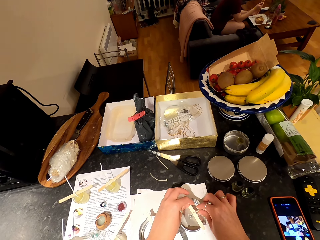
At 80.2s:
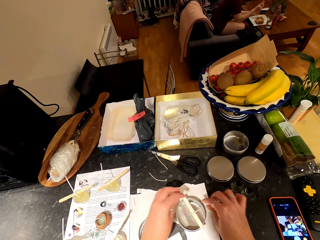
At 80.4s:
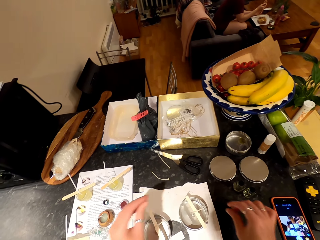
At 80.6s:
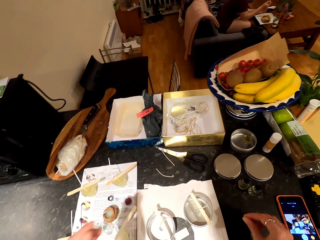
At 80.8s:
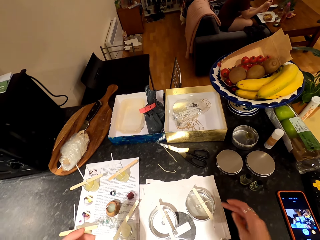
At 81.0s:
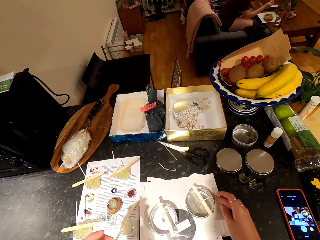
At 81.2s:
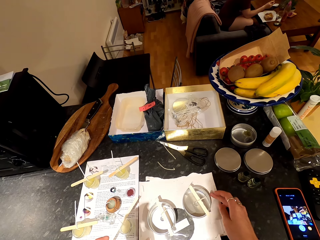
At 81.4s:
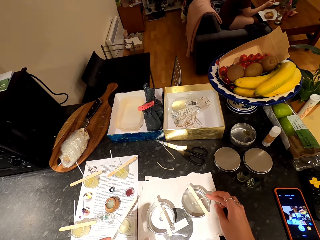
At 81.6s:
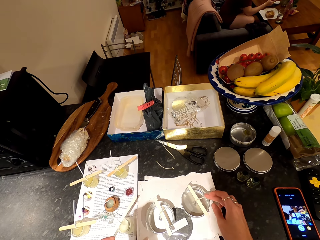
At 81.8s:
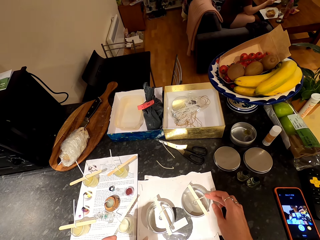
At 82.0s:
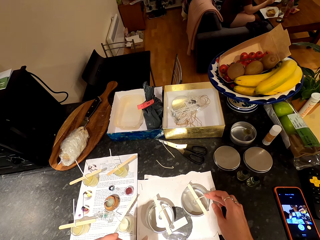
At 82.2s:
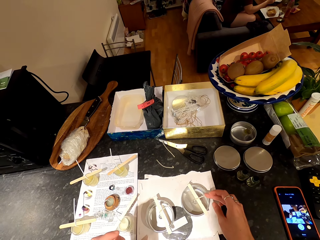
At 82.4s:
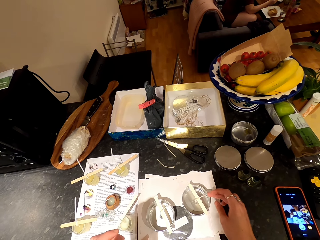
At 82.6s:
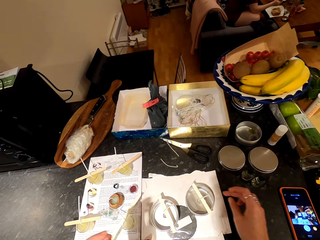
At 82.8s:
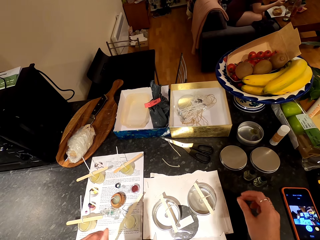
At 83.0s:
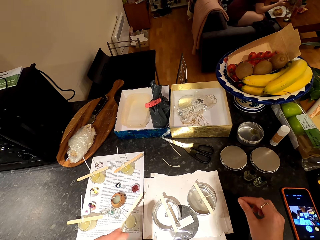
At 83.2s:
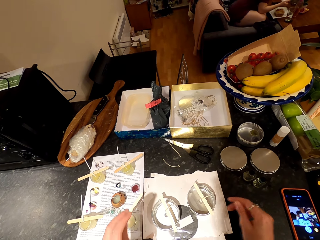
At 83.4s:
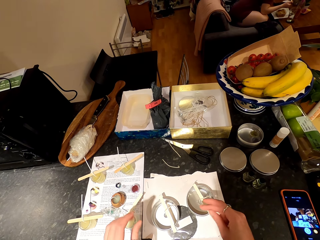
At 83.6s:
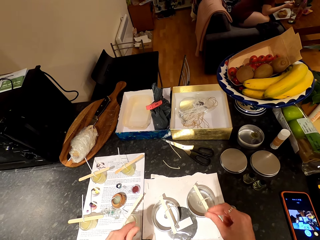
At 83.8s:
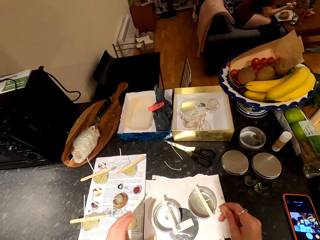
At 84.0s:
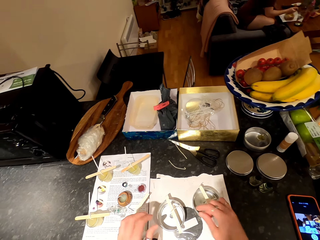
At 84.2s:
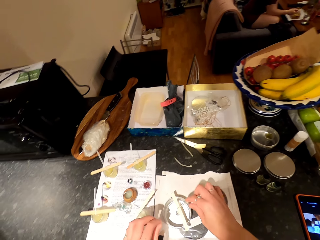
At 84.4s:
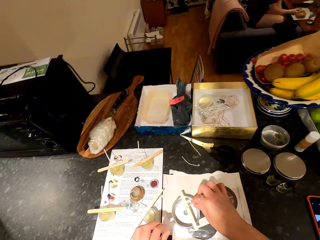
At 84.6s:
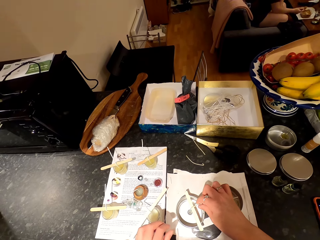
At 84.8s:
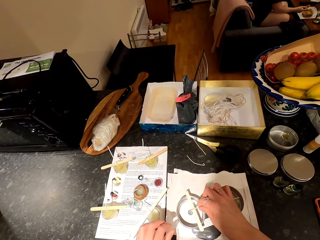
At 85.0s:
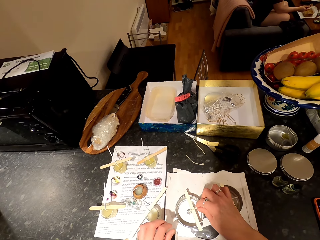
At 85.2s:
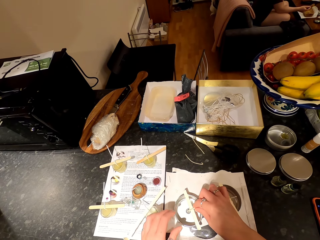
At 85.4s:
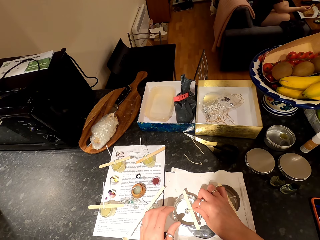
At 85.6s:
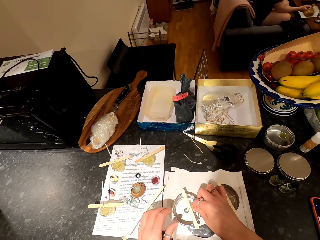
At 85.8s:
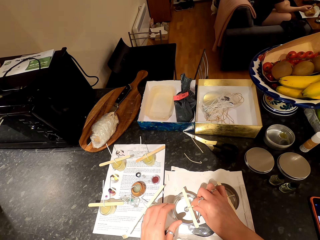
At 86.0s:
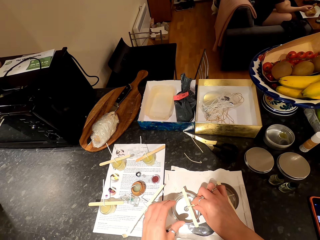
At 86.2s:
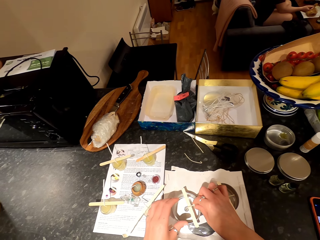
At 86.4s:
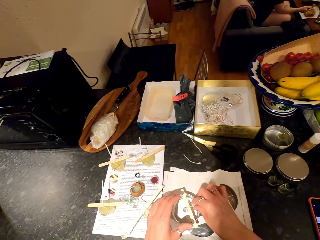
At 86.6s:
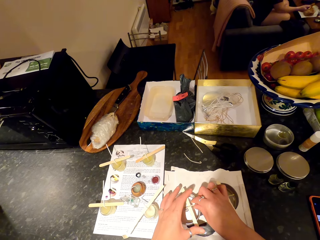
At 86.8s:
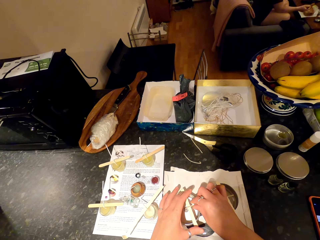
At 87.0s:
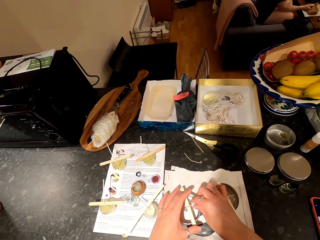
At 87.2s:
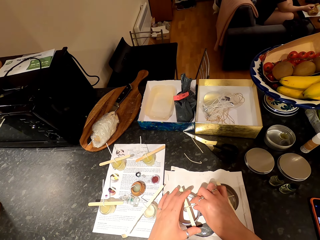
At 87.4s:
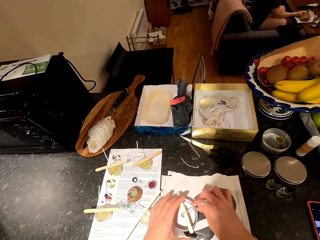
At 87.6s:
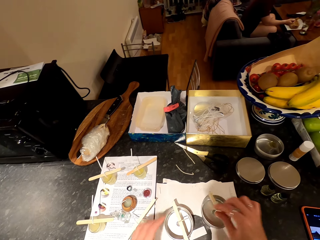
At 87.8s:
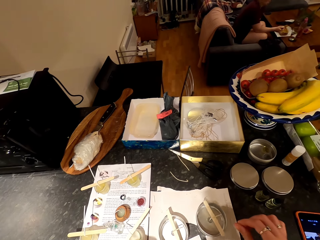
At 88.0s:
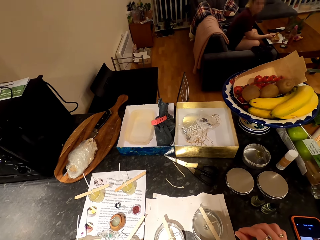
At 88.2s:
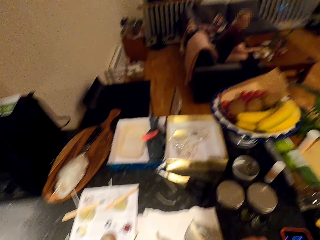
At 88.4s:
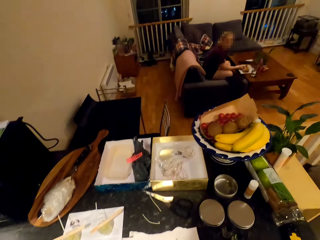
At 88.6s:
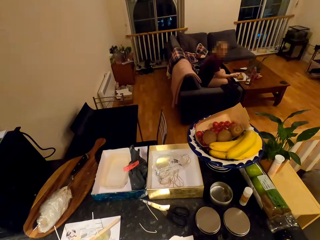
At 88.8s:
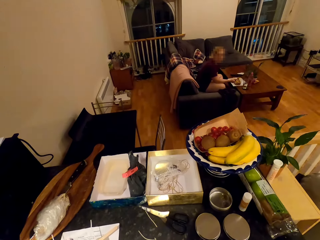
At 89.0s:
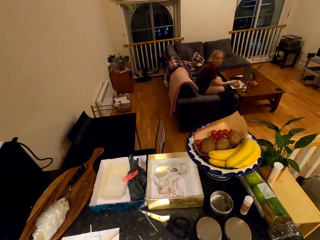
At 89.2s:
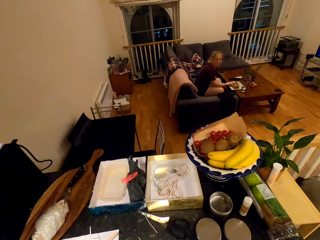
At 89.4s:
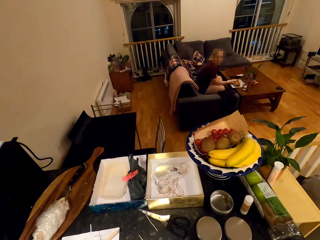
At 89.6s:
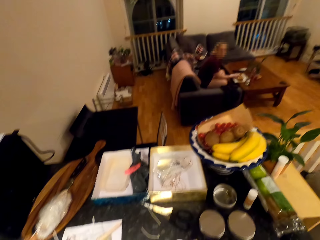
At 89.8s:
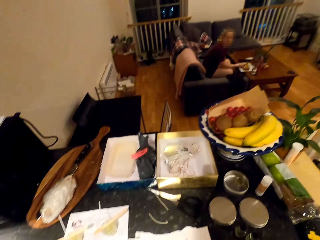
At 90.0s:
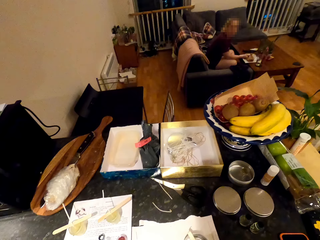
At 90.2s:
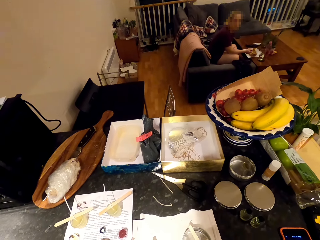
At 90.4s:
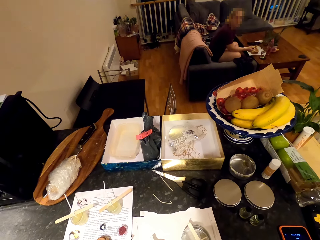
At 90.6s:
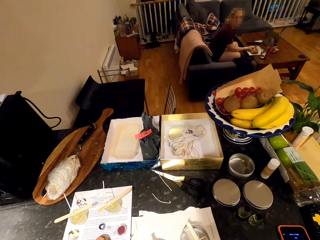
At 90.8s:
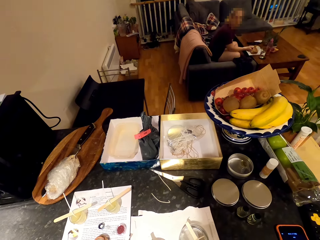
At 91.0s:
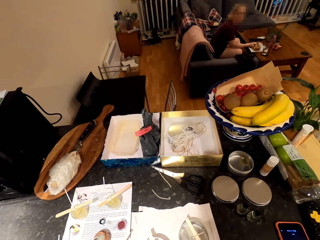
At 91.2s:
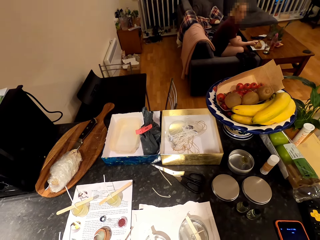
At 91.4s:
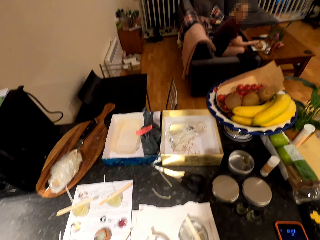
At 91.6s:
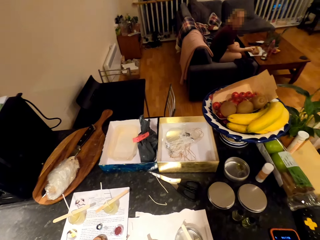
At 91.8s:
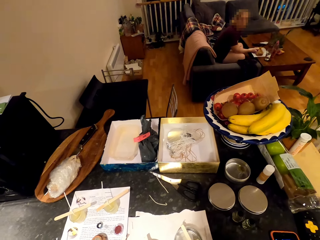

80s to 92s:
The camera wearer looks around. They touch the lid and hold the container. A woman moves around. The camera wearer moves hands around. They touch the wick, fix the wick in the container, and hold a popsicle stick on the container. They move something. They look around.

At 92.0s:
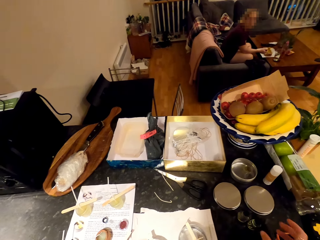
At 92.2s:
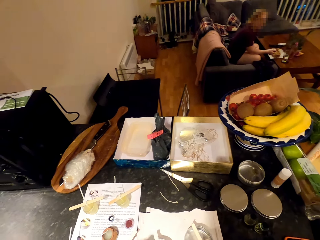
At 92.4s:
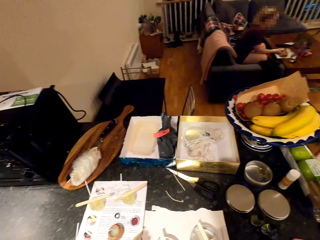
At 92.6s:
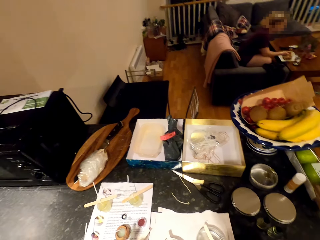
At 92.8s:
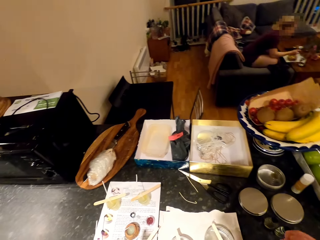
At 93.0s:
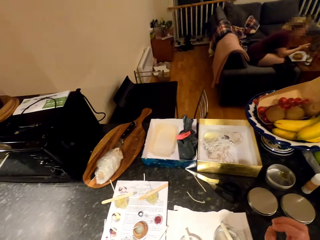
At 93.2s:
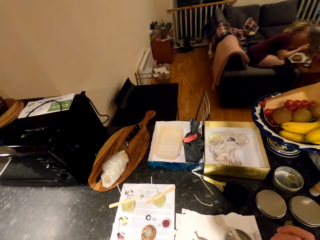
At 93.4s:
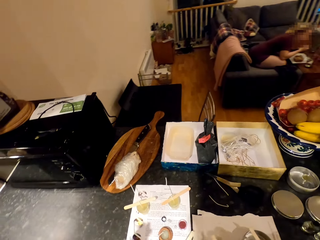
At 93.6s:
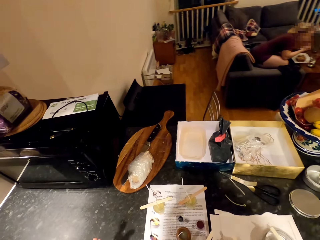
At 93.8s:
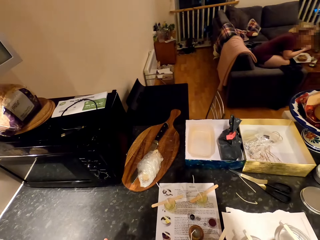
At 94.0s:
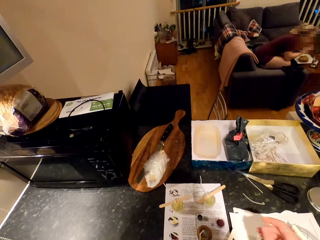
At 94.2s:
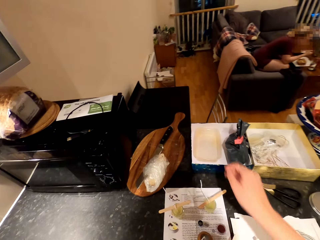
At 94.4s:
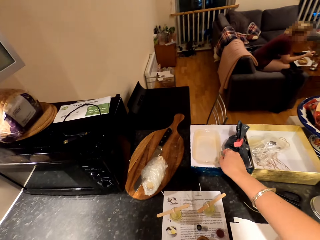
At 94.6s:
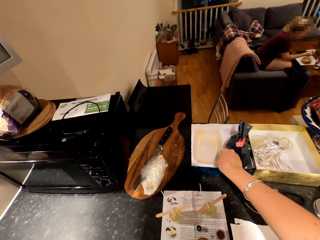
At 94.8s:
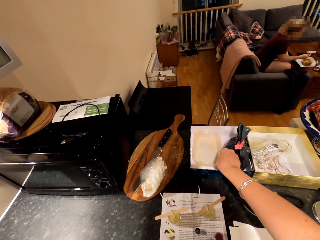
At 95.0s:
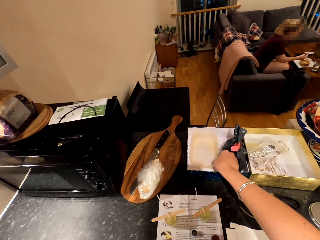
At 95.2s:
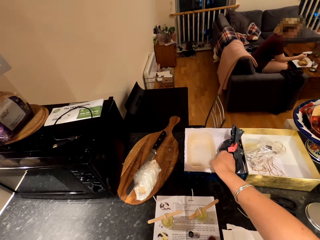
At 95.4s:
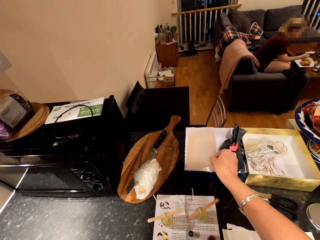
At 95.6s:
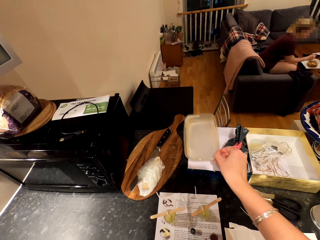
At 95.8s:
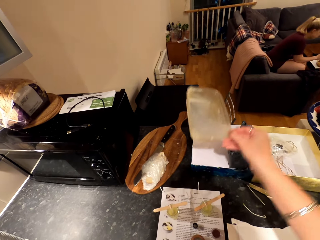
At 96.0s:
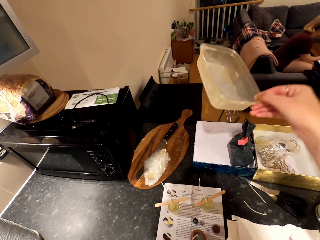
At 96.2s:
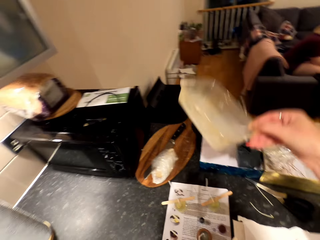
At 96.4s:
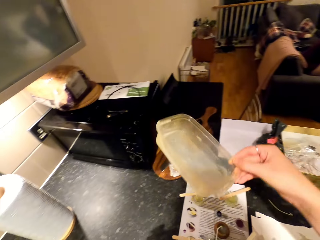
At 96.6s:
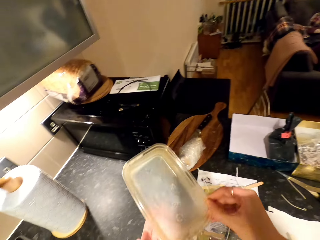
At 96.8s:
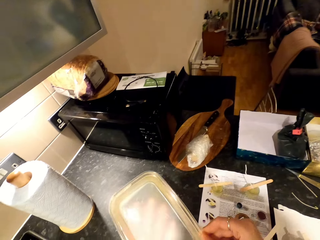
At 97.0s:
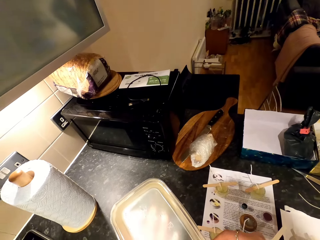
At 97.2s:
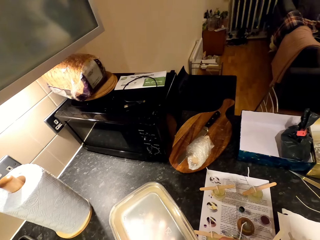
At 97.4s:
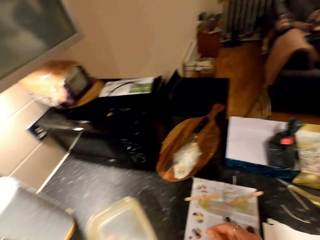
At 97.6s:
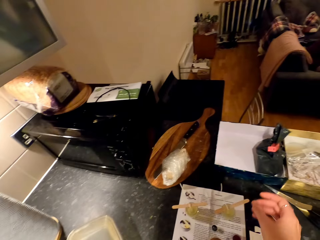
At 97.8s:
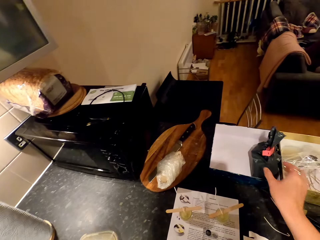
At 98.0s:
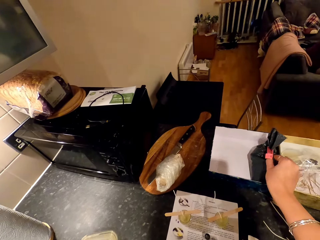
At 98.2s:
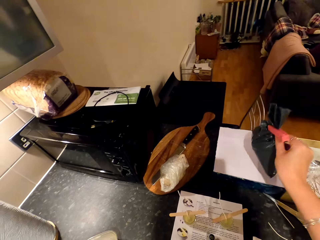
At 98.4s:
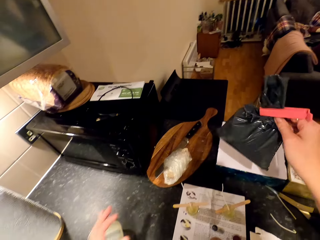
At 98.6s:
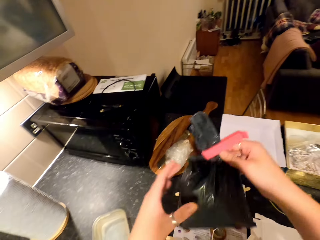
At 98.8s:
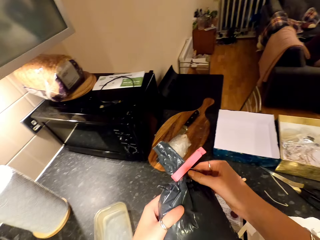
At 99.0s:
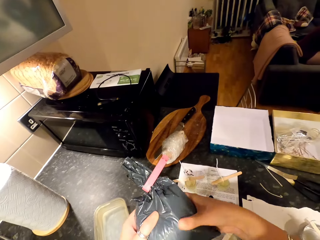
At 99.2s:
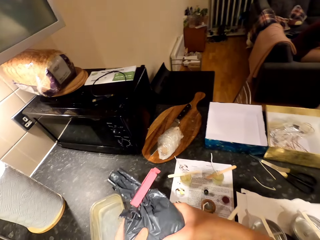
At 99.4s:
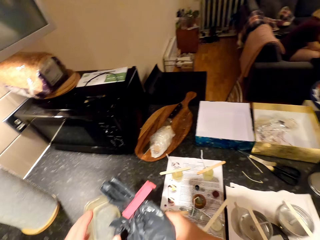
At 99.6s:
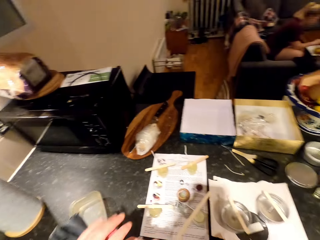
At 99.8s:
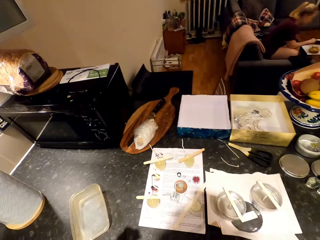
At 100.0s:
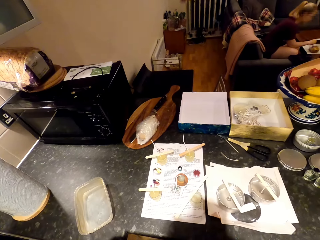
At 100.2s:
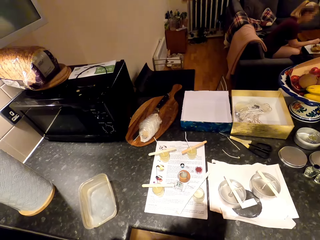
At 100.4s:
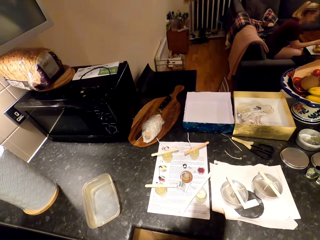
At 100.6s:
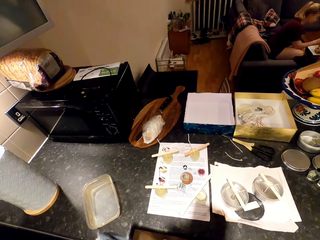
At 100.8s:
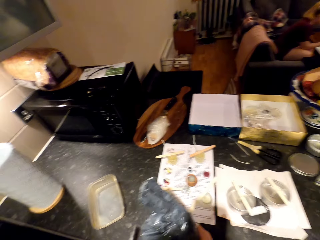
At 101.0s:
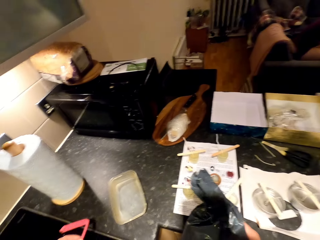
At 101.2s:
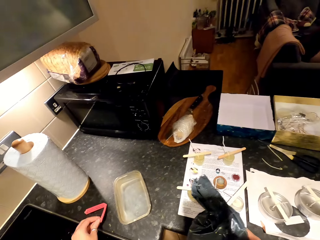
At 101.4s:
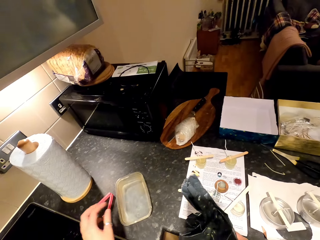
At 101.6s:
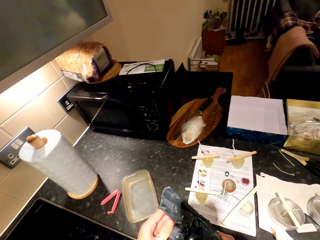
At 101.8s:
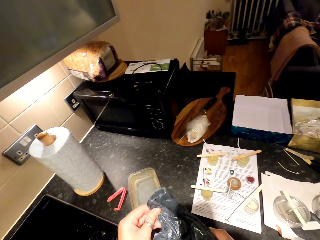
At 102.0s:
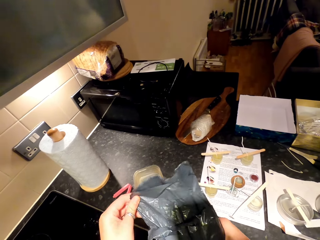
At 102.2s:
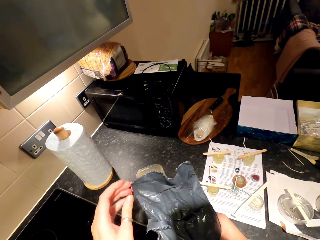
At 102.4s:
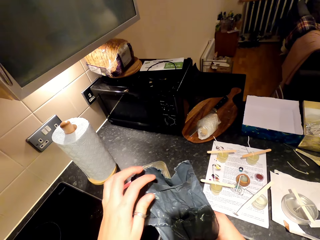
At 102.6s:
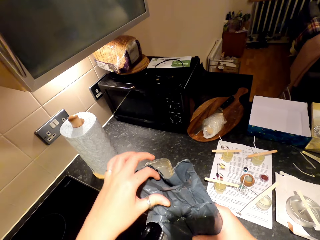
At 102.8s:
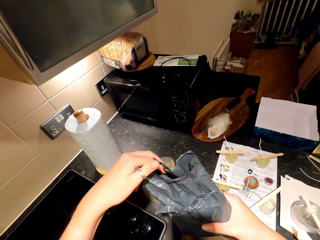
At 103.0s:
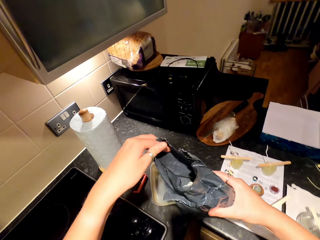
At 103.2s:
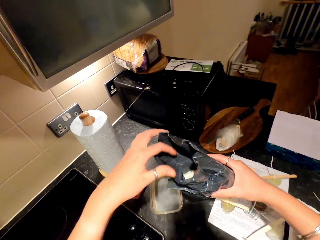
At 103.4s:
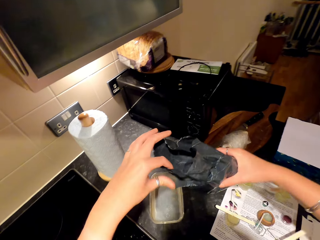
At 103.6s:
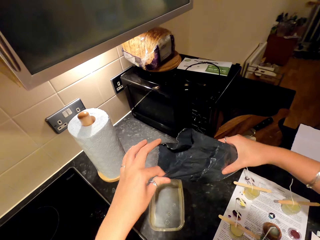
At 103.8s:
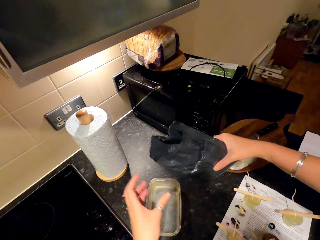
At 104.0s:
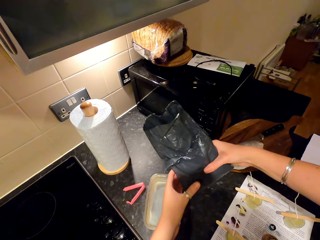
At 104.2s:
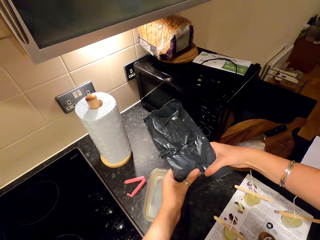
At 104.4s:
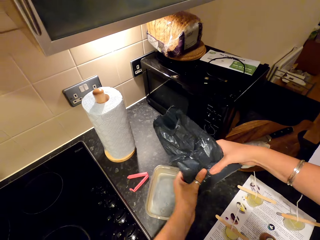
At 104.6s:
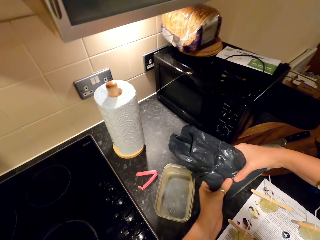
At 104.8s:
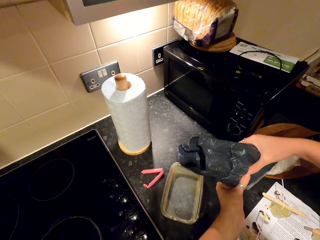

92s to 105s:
A woman puts something in the mouth with a spoon. The camera wearer picks a dish on a box with the right hand. They look at the dish and pick the black nylon bag. The woman sits on a couch. The camera wearer picks a paper and puts the dish on the countertop. They look around. The woman scoops something in a dish. The camera wearer drops the strap. They put a paper clip on the countertop. They open the nylon paper.
